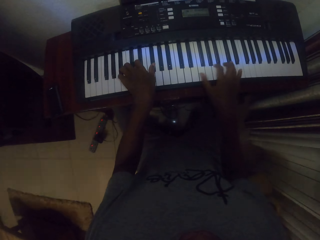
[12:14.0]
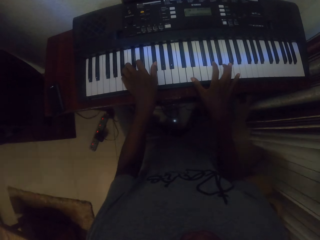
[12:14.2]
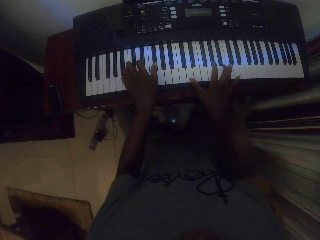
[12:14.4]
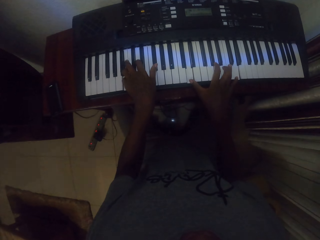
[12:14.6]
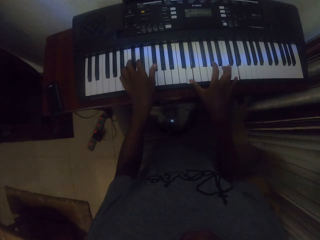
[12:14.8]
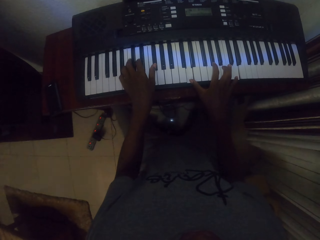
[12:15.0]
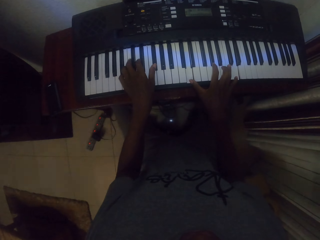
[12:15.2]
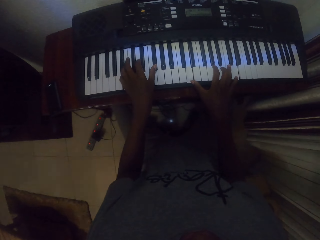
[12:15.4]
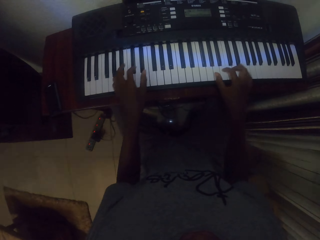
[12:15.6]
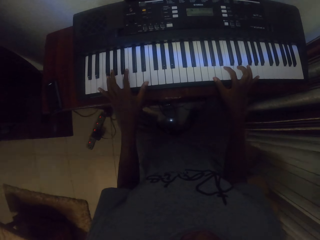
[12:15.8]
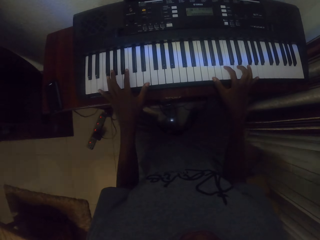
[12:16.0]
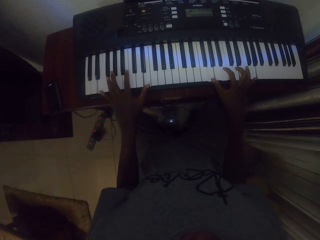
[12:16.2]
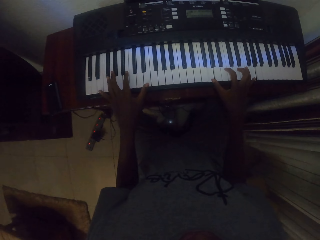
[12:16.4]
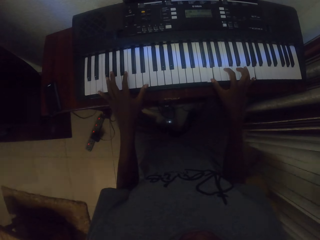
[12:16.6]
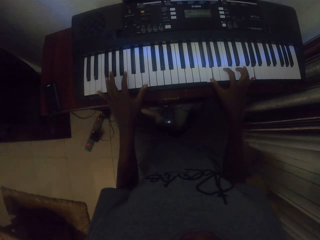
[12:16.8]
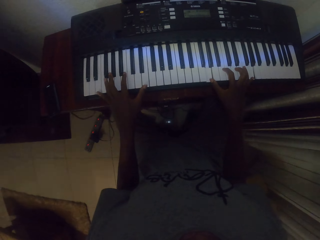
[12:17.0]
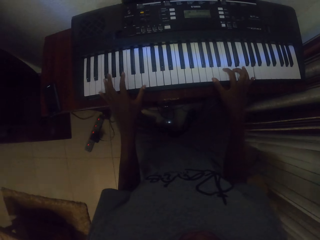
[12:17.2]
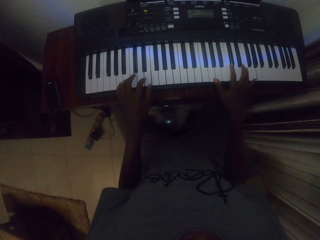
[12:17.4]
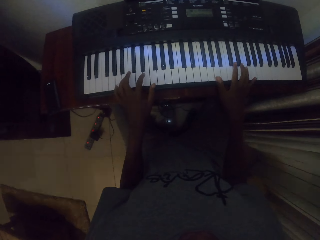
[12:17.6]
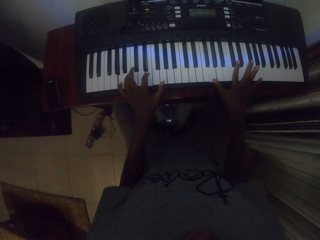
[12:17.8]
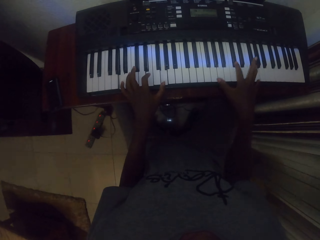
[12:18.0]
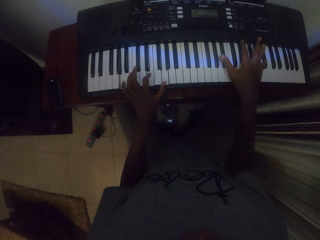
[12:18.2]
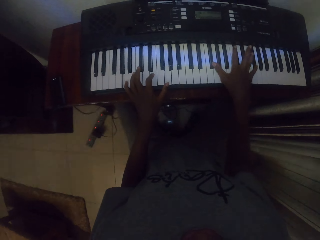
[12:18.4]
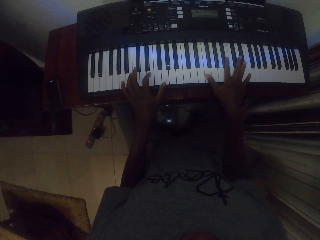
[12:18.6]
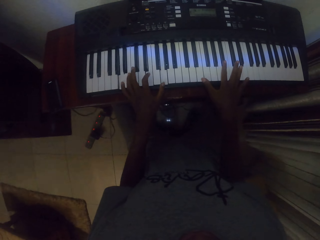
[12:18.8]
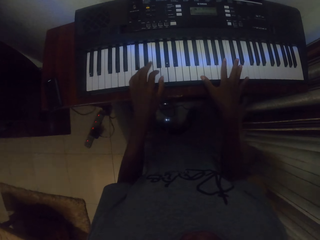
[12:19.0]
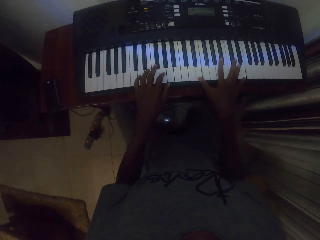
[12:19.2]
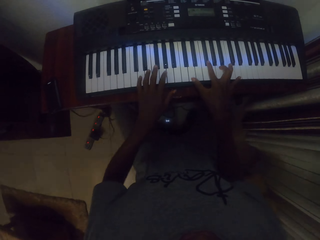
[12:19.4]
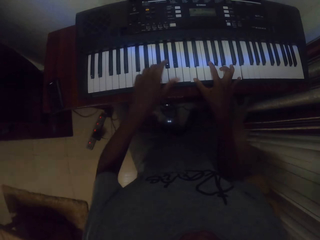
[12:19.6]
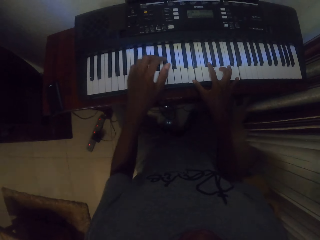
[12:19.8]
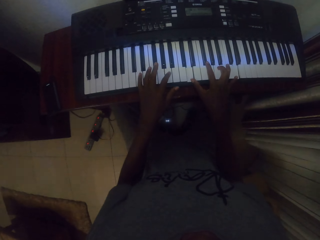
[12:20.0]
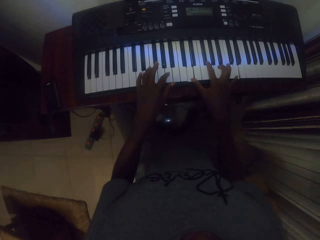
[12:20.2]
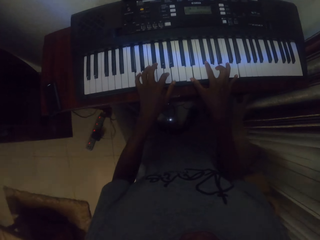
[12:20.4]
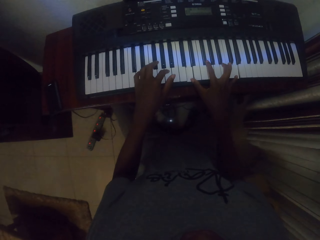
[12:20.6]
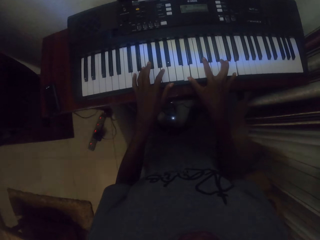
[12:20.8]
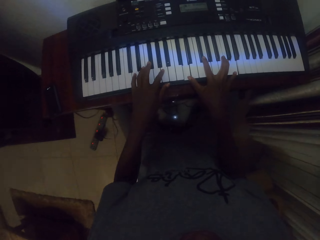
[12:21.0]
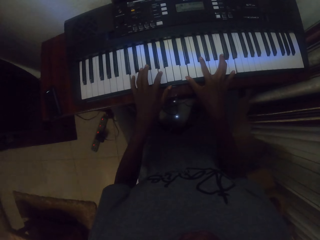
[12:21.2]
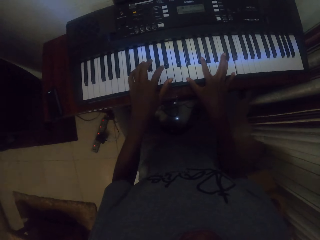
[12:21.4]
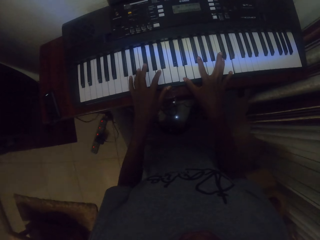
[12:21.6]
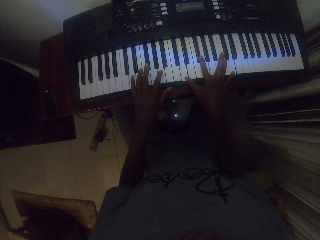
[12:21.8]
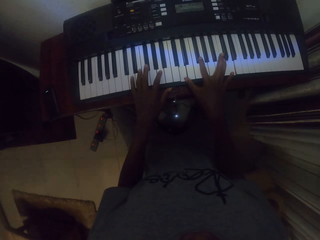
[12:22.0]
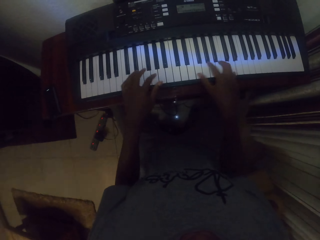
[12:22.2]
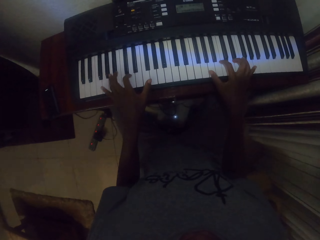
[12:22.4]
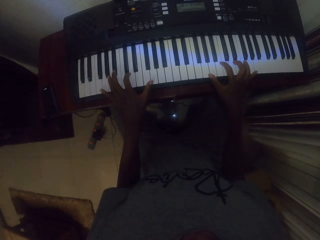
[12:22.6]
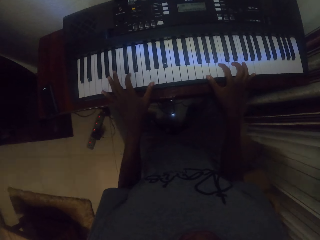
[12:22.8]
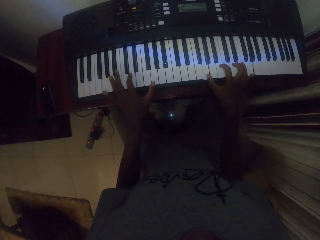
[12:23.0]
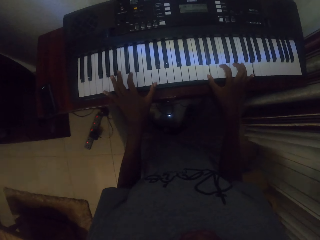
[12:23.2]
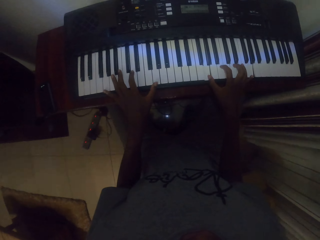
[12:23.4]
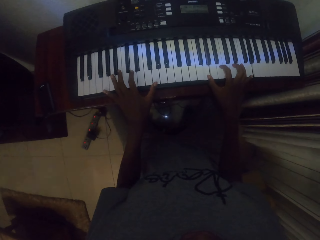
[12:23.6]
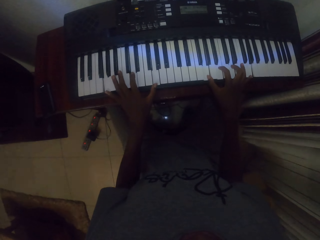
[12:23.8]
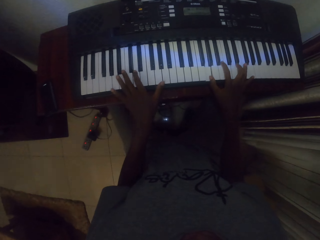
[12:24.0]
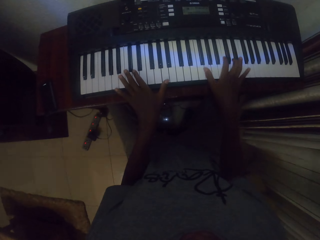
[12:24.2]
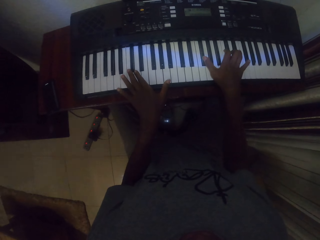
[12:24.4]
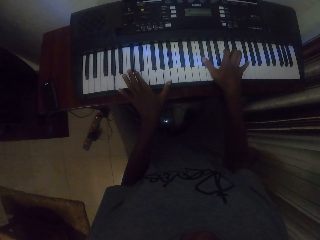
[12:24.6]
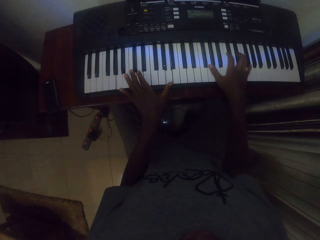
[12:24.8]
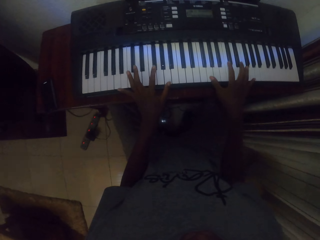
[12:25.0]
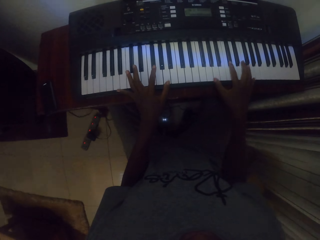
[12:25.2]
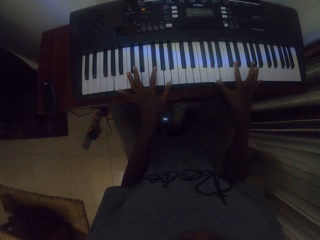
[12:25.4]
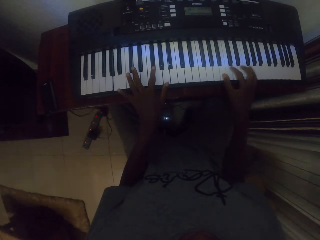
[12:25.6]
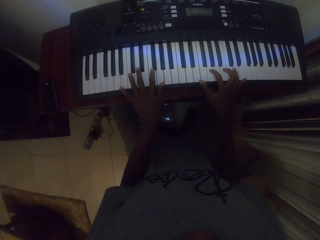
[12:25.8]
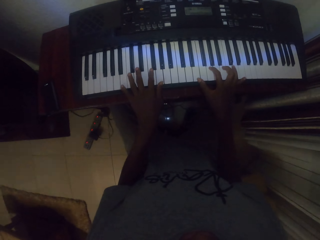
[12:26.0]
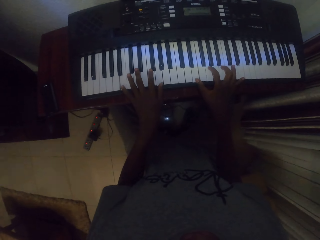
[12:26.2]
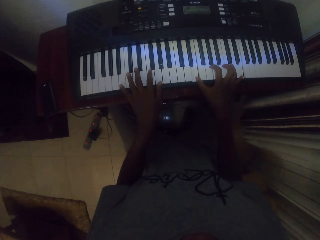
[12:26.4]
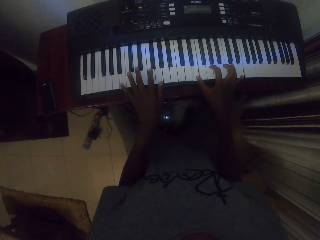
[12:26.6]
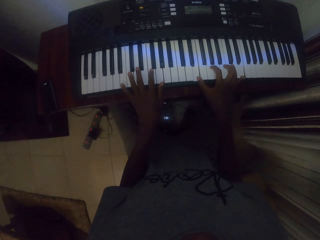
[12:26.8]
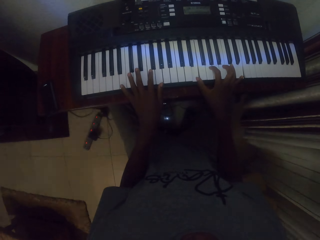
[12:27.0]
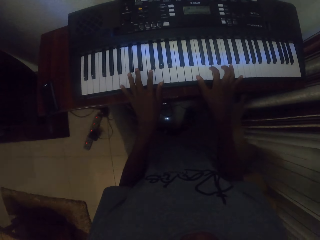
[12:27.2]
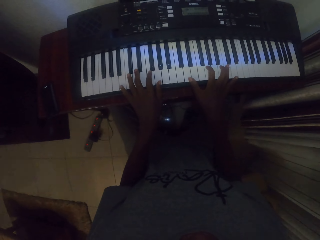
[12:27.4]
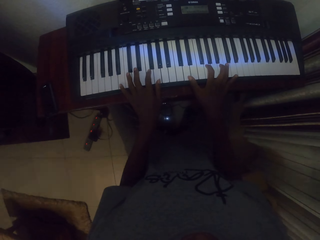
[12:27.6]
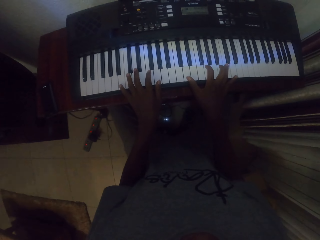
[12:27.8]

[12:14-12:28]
The camera wearer plays the piano with both hands. They play the piano with both hands repeatedly.

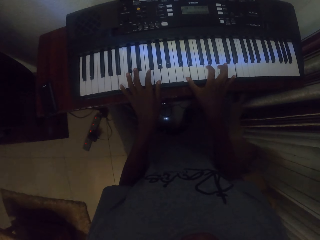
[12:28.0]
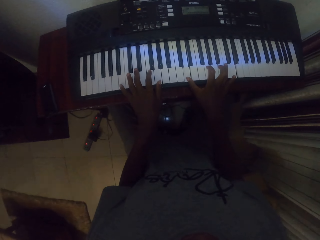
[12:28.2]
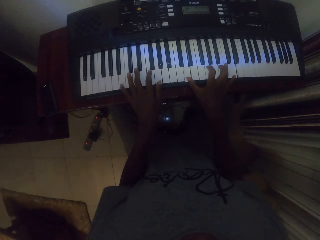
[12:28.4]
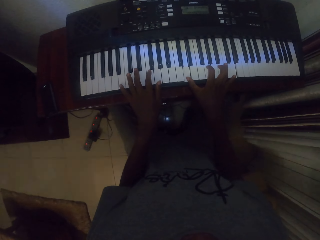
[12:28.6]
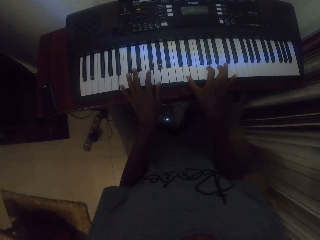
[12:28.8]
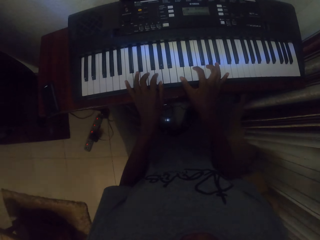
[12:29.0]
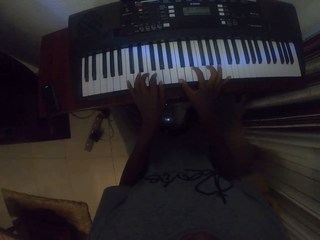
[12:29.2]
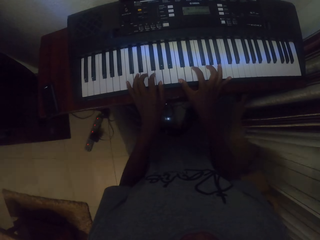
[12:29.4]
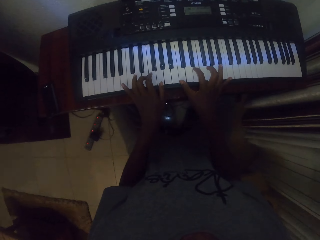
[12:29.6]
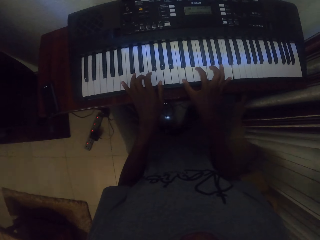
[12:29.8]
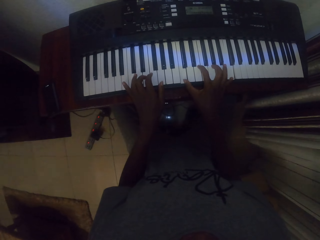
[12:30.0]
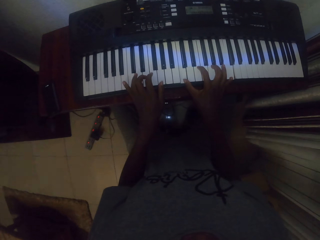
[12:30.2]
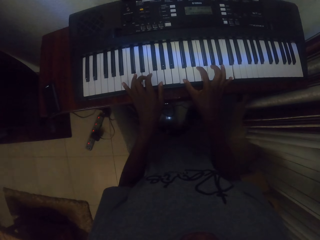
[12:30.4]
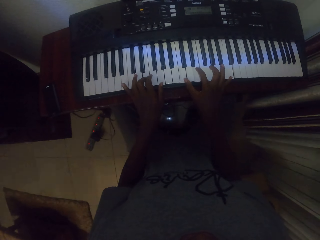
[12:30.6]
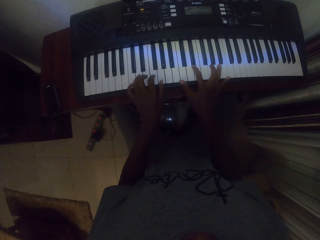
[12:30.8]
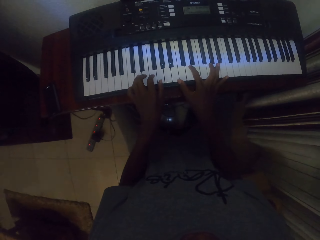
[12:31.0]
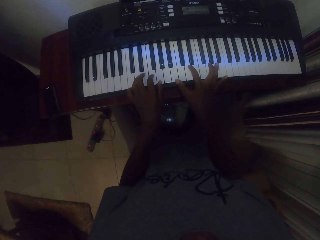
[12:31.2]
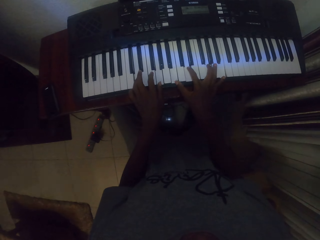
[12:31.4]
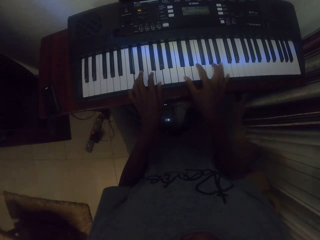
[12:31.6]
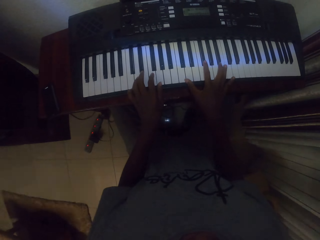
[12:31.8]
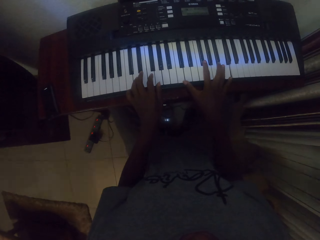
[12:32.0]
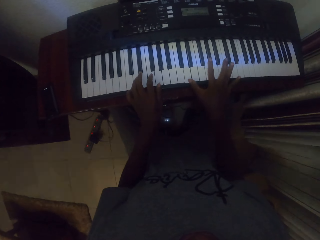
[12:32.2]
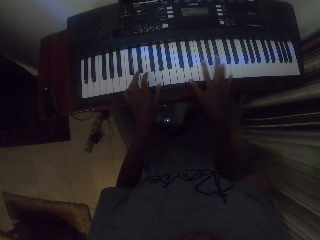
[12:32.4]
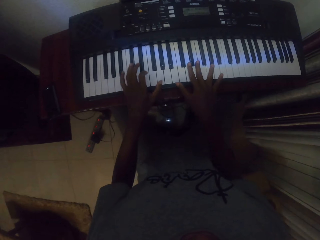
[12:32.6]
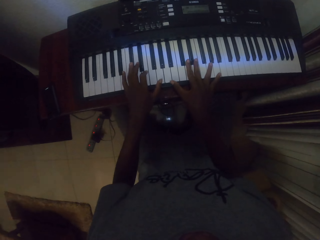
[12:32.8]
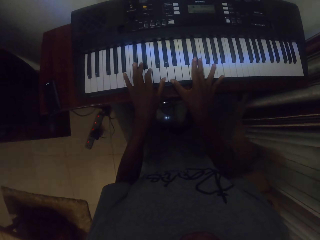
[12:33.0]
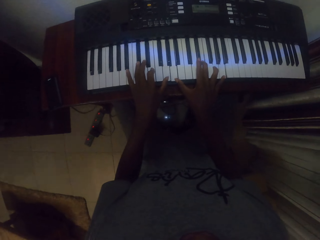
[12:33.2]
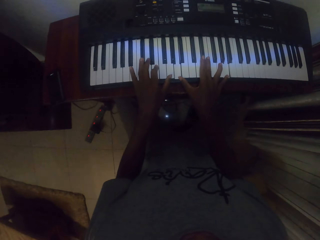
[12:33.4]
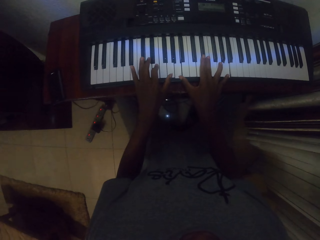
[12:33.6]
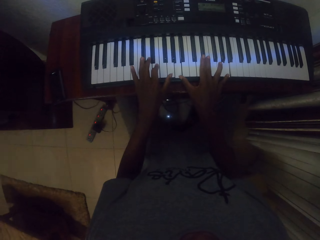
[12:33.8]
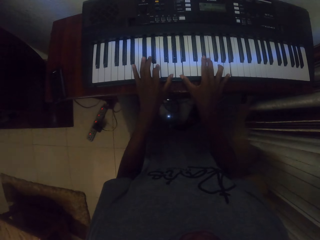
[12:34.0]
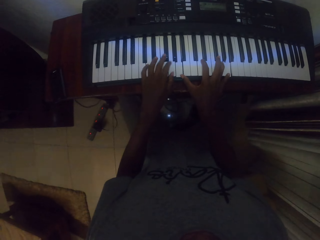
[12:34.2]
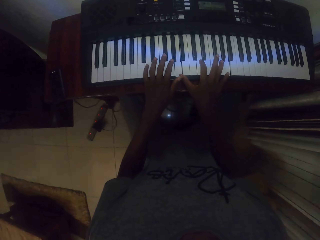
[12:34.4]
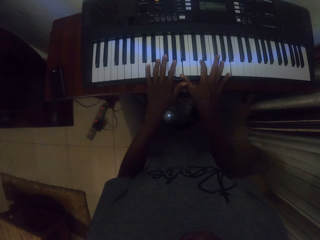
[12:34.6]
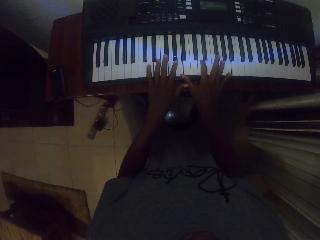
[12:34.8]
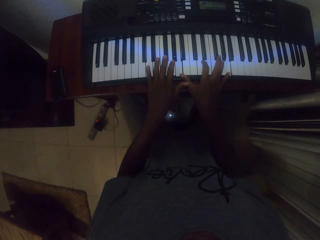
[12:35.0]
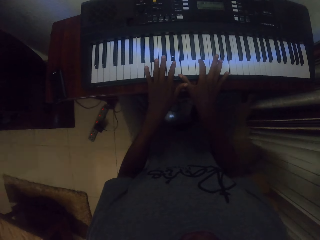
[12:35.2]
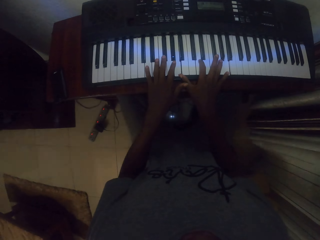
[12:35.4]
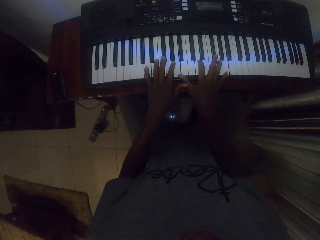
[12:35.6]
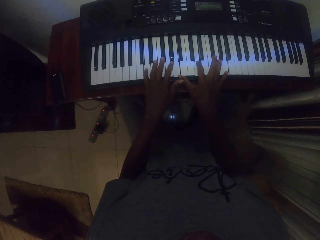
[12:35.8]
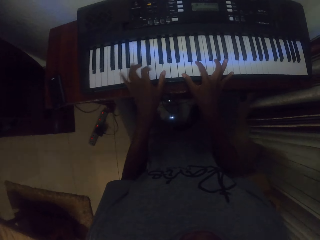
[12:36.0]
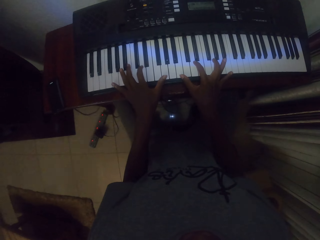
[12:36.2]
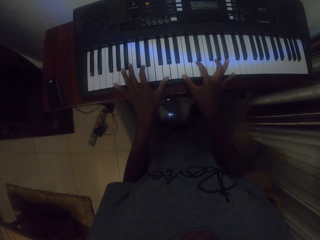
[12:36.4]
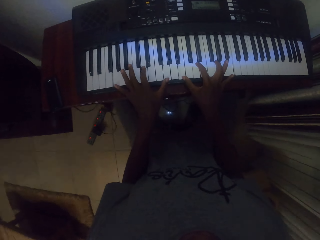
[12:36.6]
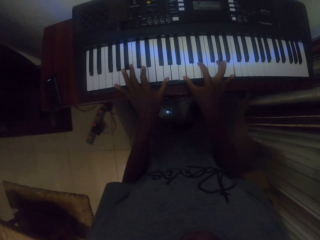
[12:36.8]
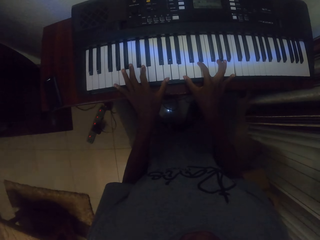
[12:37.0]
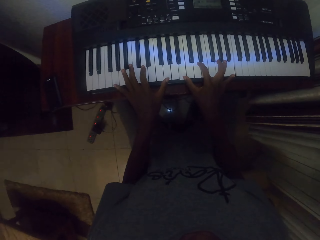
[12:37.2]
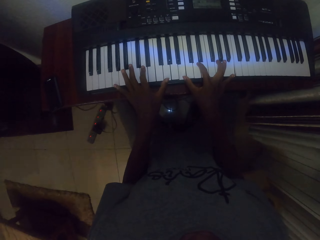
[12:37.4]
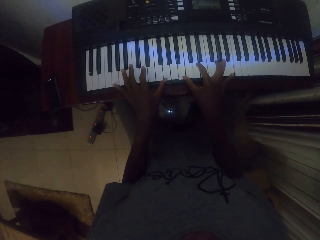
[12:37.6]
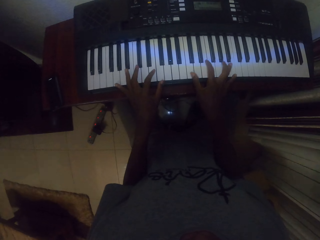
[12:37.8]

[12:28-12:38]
The camera wearer plays the piano with both hands. They play the piano with both hands repeatedly.
